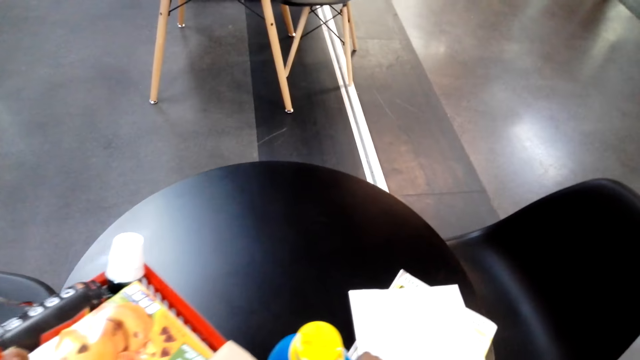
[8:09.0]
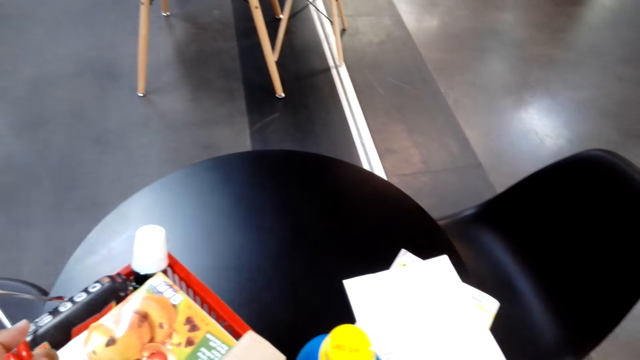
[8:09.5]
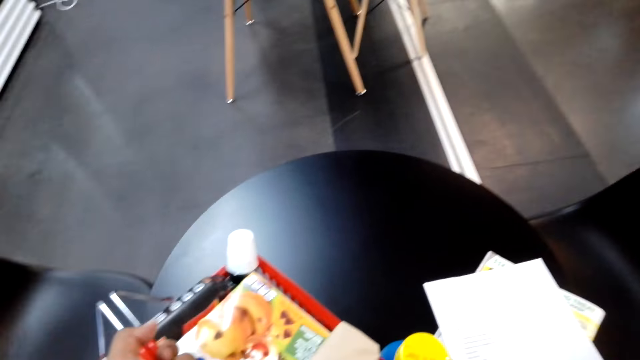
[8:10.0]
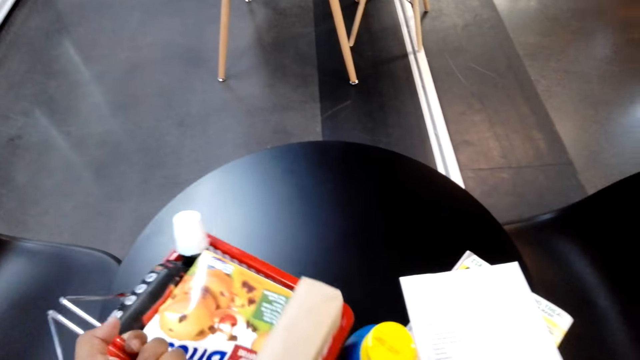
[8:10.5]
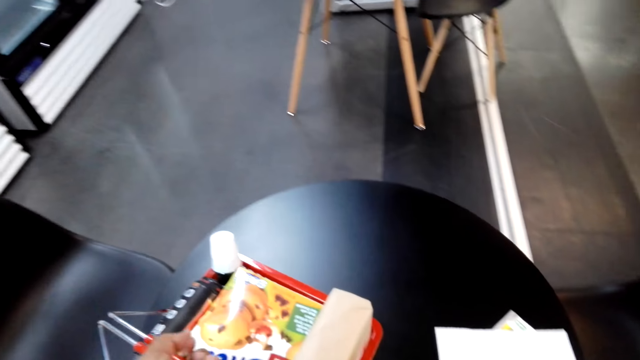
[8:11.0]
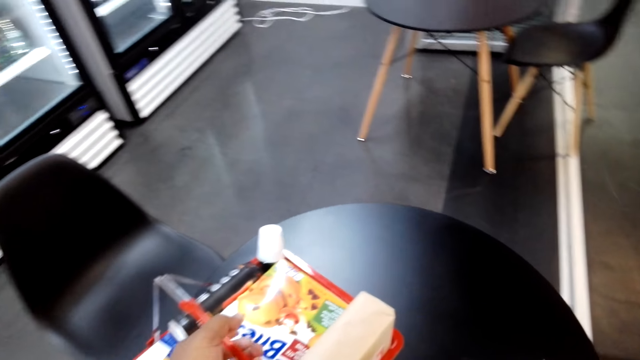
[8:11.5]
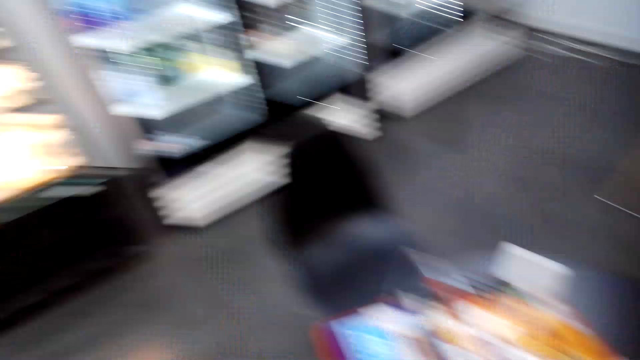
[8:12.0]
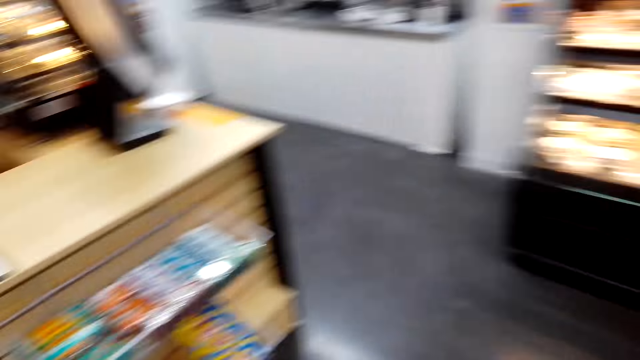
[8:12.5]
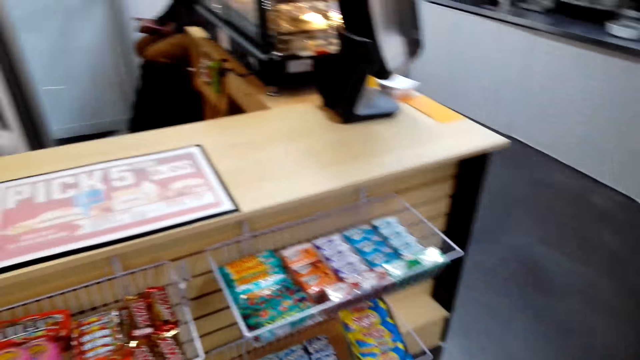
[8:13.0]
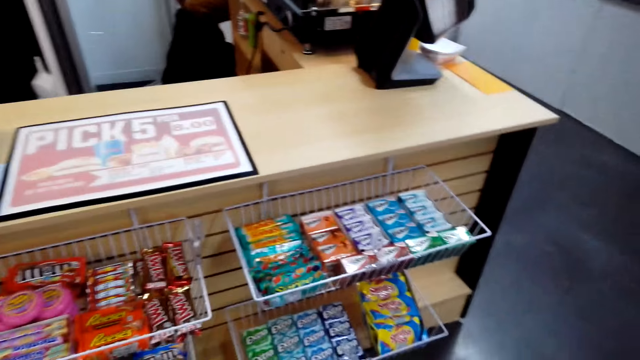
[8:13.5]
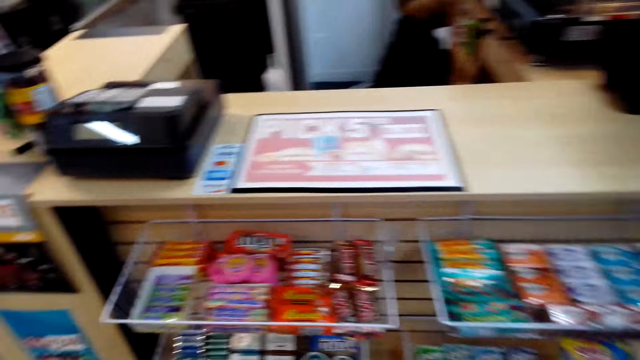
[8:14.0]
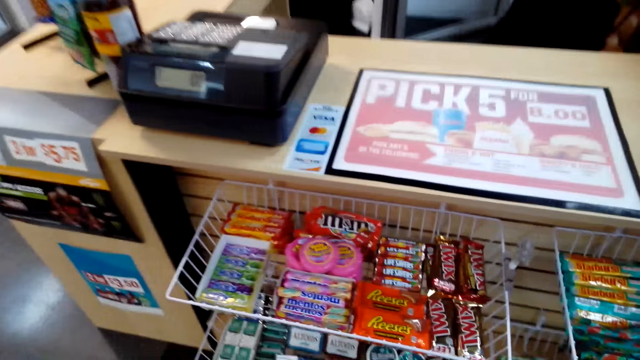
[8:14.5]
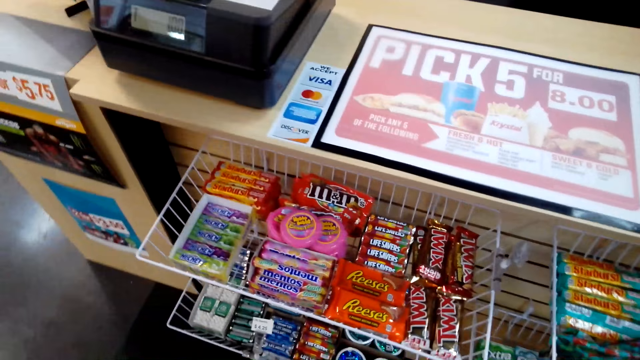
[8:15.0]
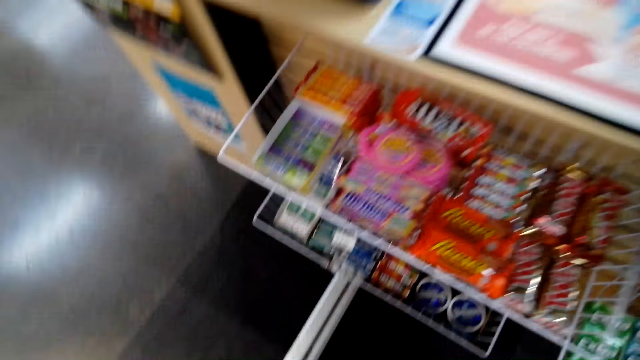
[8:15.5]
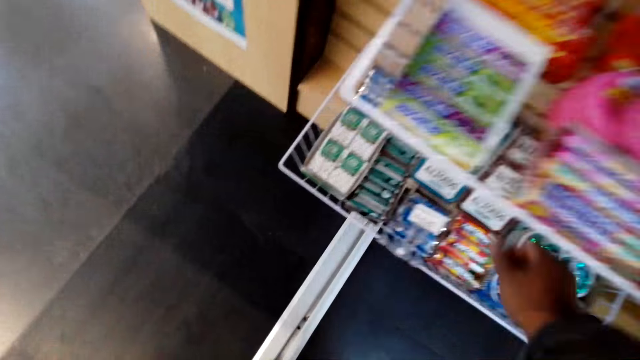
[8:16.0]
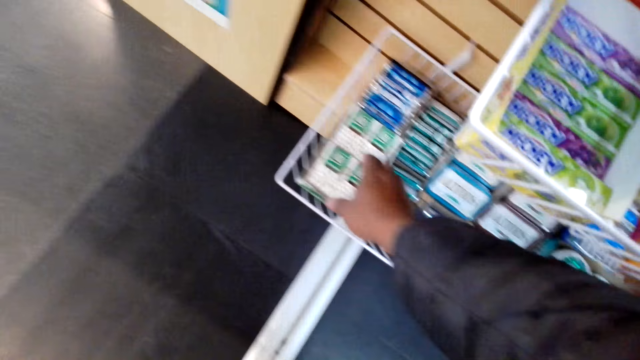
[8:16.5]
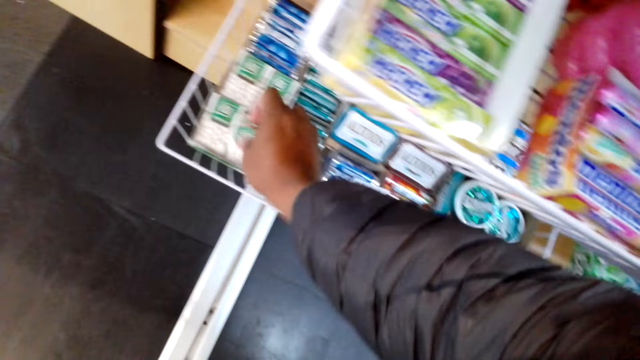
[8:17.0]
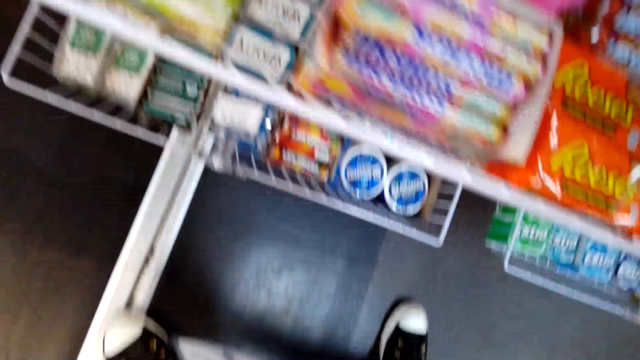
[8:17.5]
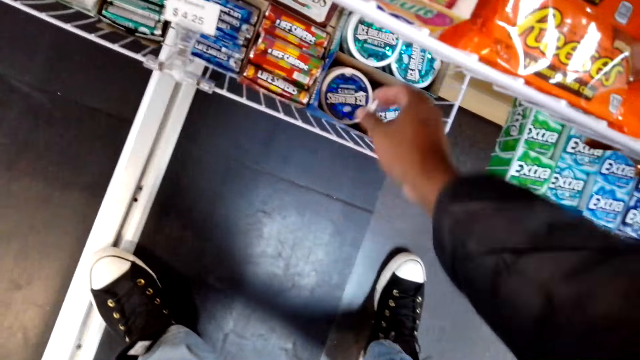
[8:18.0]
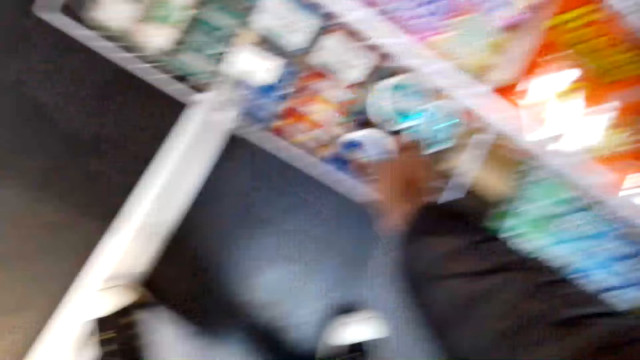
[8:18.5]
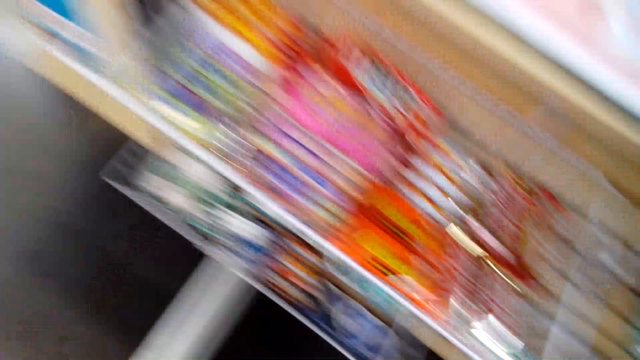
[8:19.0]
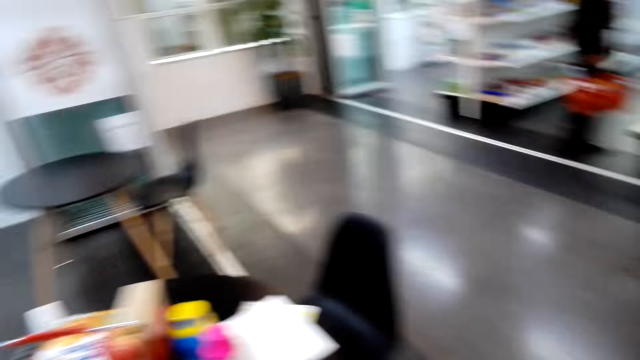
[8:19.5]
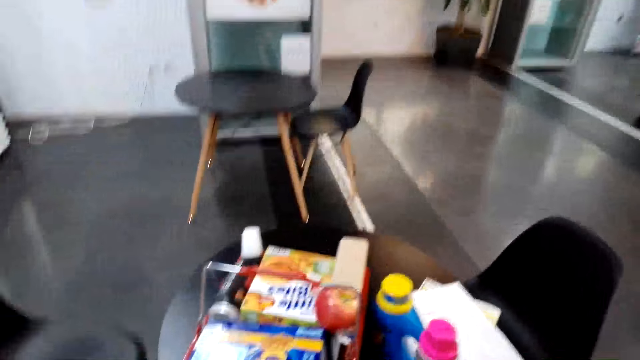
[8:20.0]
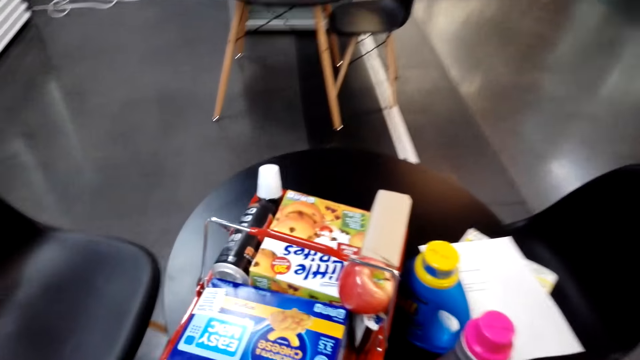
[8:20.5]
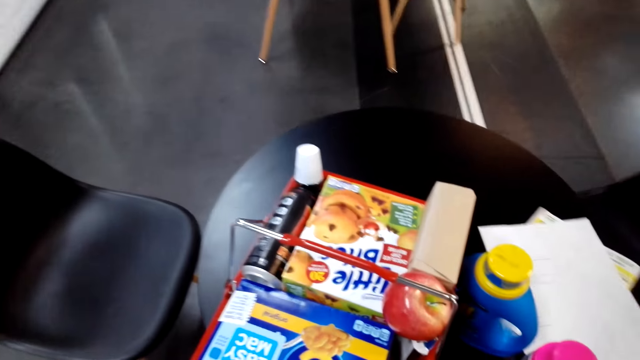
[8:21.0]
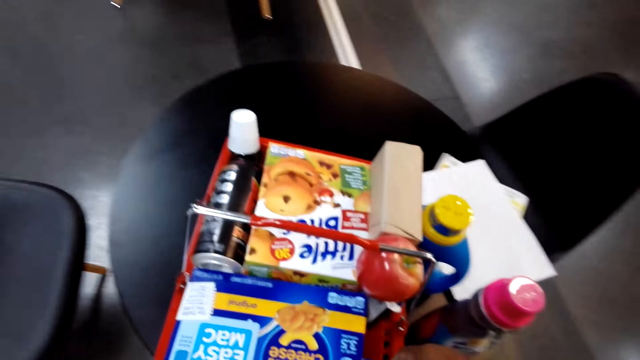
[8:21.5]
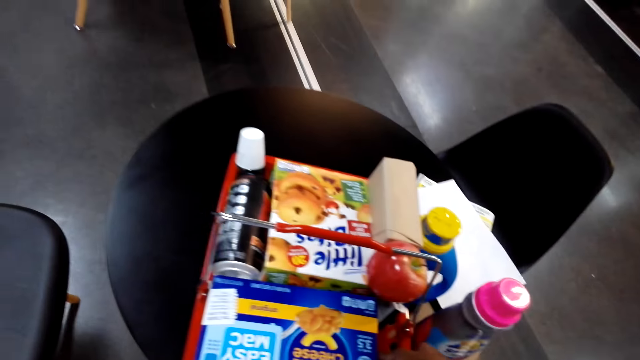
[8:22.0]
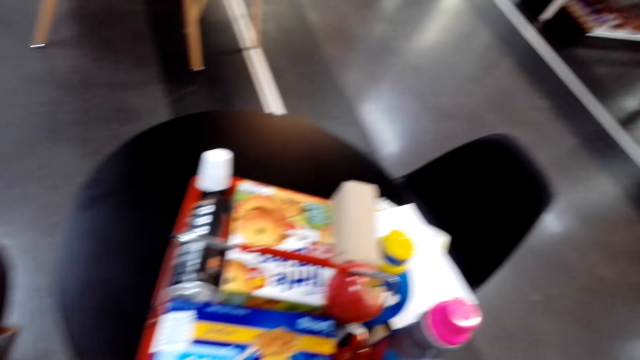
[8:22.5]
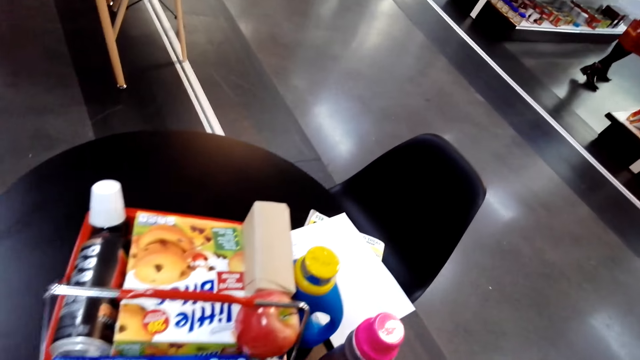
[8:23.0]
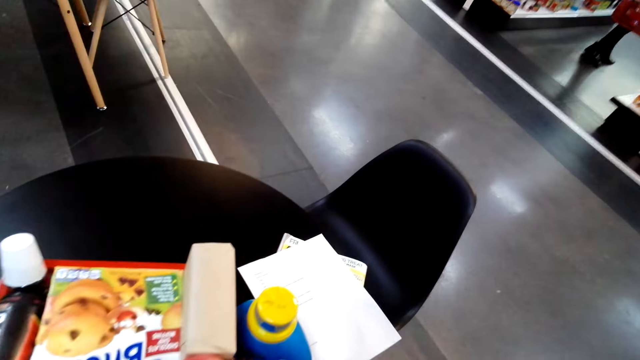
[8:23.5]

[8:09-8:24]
The camera wearer picks chewing gum from the shelf. They walk around the supermarket.

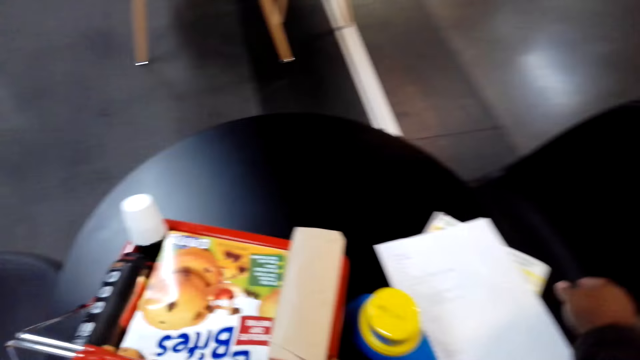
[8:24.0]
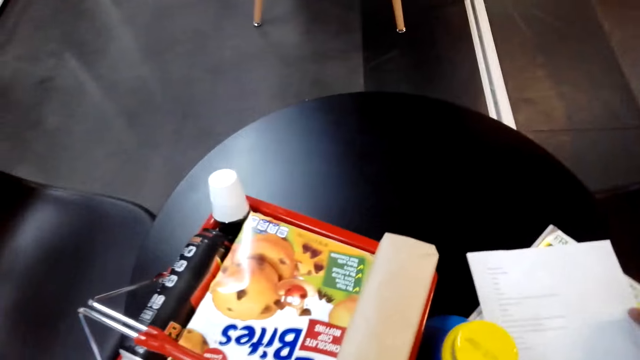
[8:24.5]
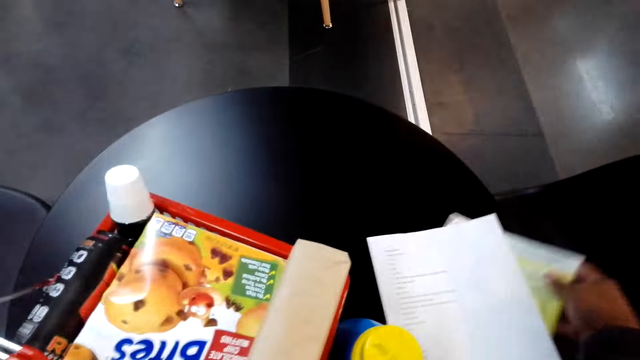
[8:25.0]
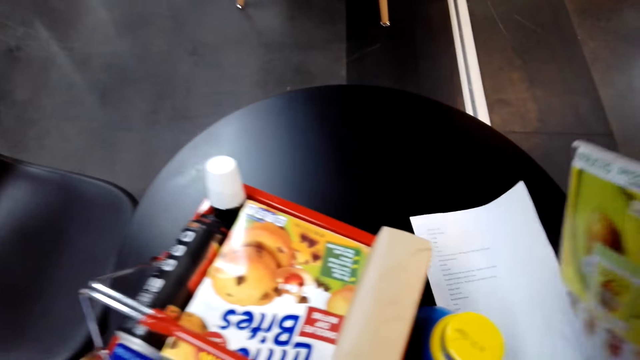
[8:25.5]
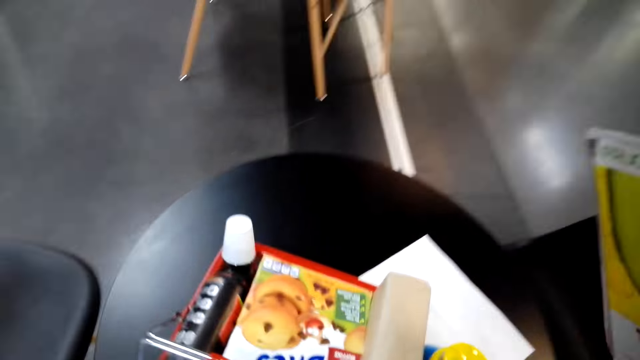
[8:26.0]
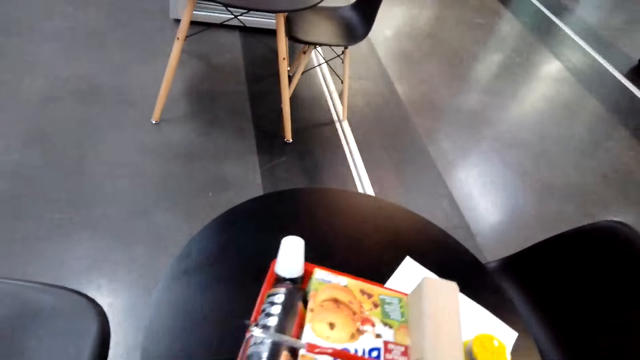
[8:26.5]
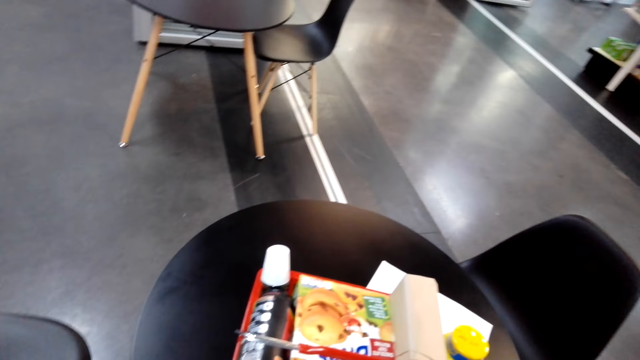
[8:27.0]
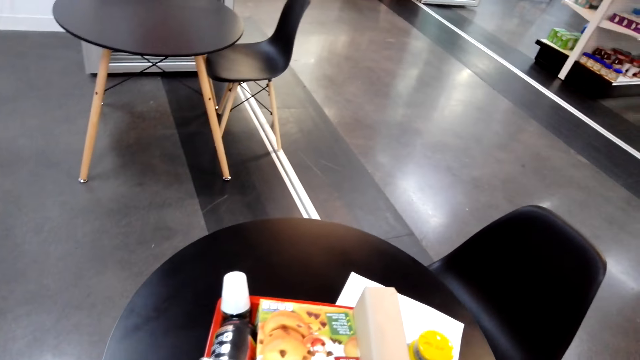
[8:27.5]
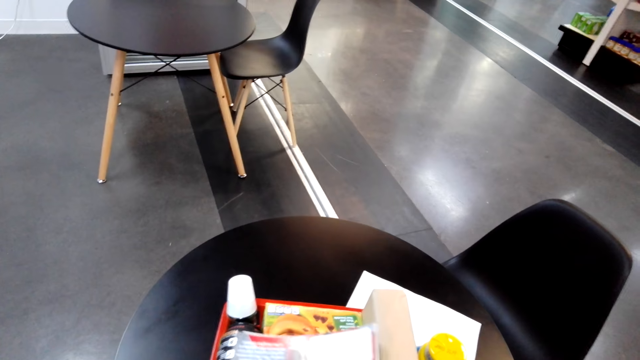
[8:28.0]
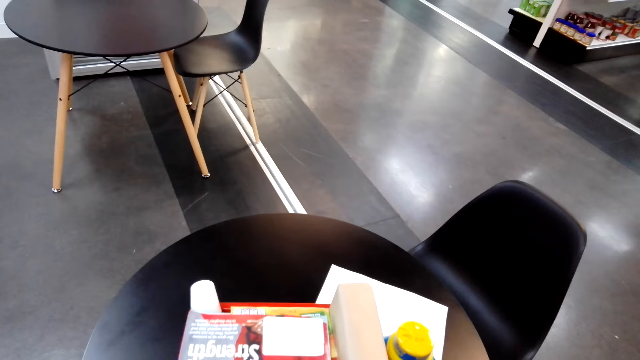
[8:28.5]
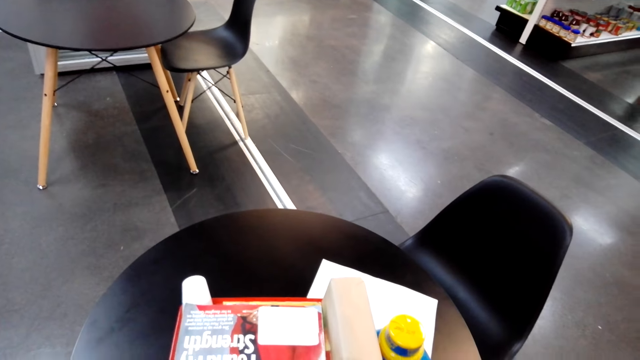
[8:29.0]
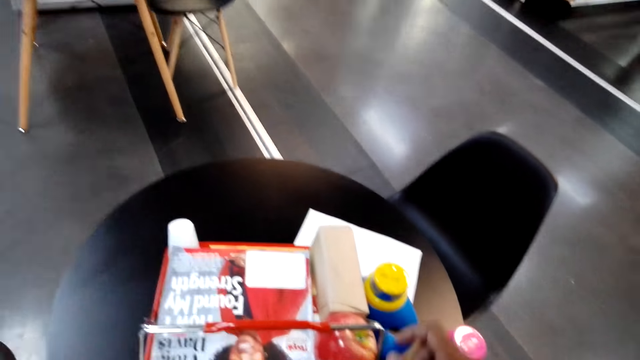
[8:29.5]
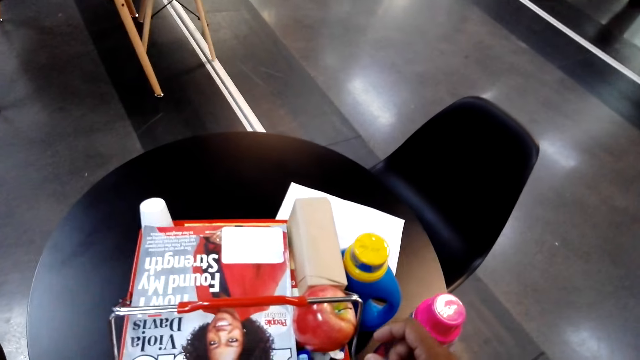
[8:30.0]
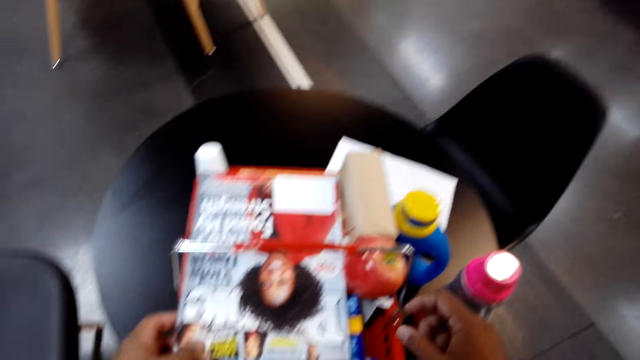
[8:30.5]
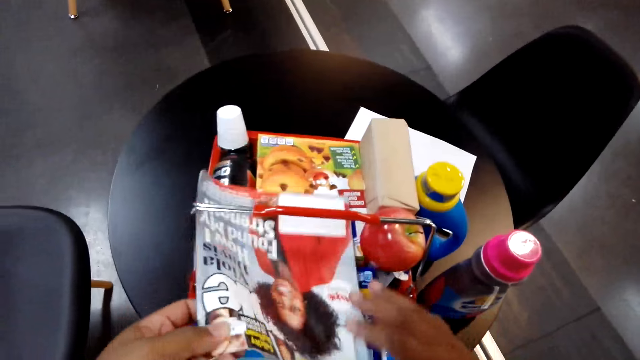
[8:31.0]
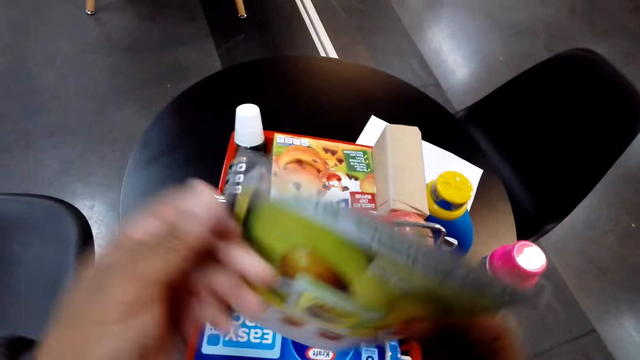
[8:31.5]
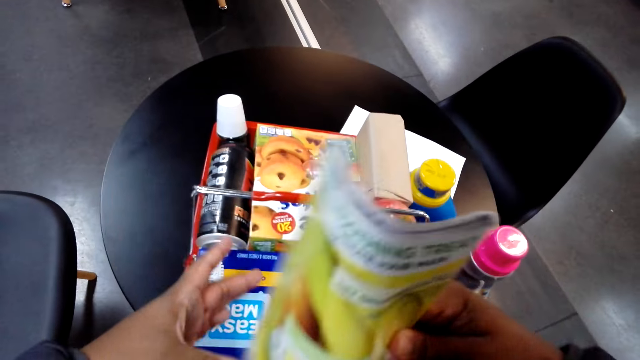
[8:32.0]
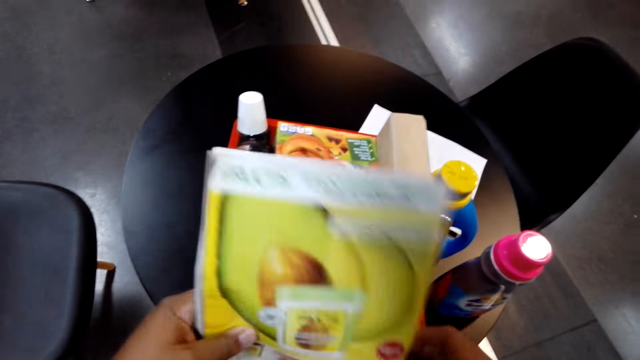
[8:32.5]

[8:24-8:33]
The camera wearer picks the magazine on the table.
